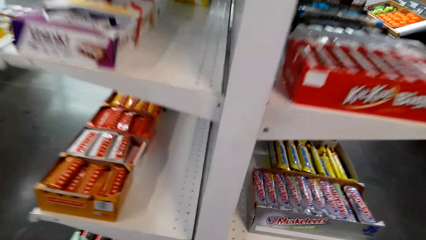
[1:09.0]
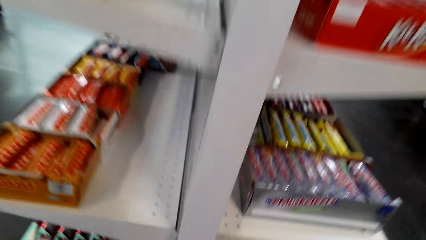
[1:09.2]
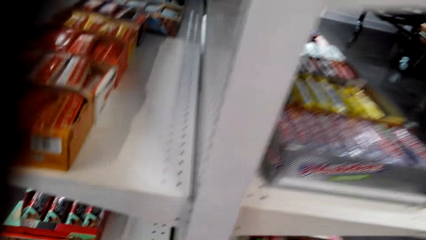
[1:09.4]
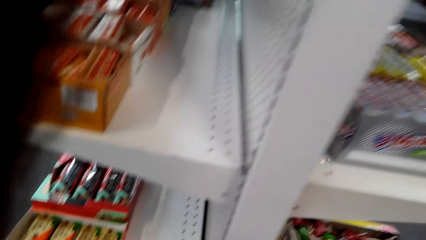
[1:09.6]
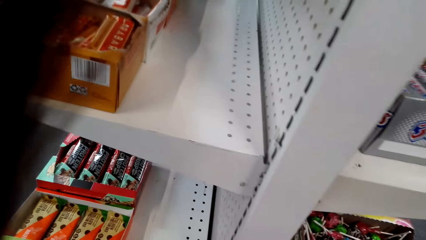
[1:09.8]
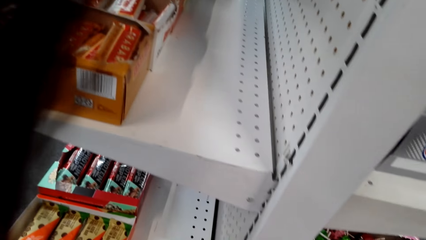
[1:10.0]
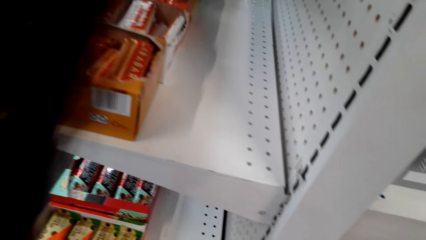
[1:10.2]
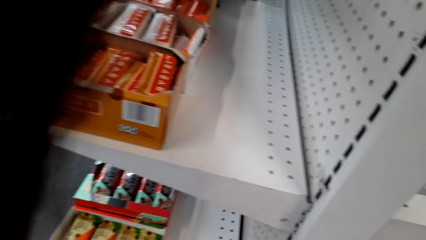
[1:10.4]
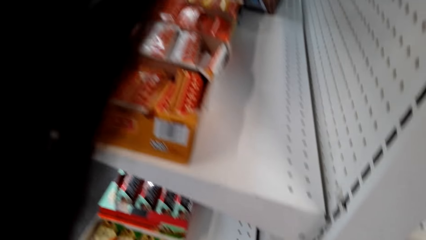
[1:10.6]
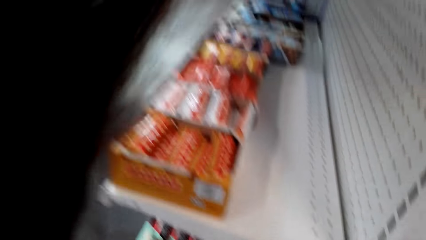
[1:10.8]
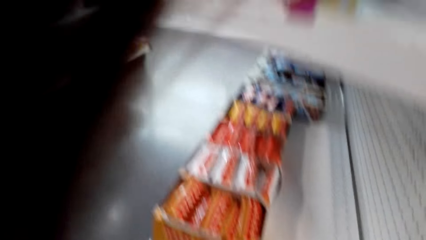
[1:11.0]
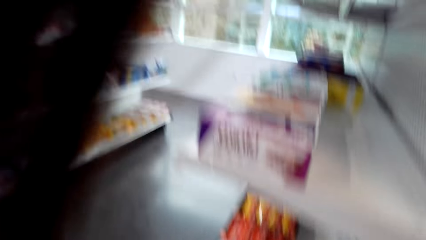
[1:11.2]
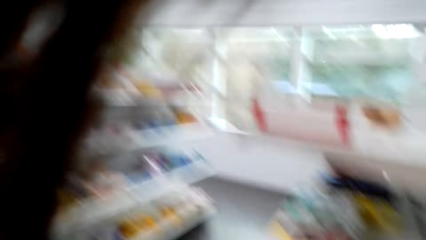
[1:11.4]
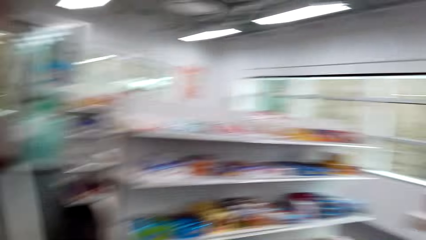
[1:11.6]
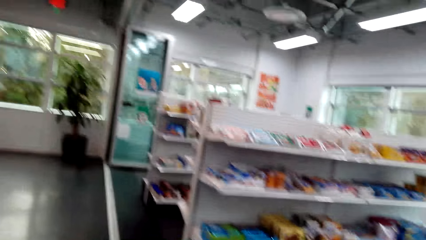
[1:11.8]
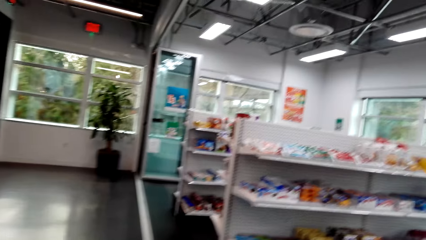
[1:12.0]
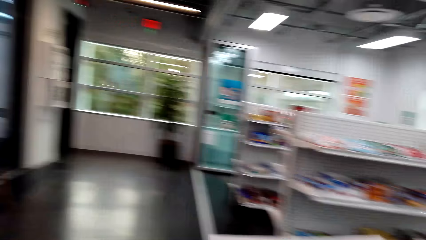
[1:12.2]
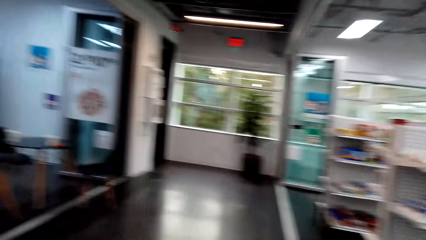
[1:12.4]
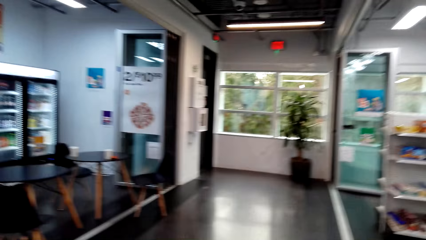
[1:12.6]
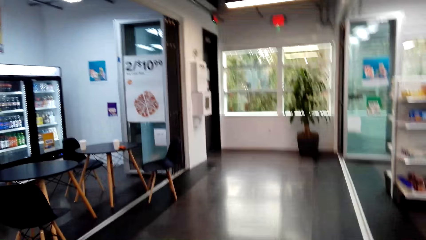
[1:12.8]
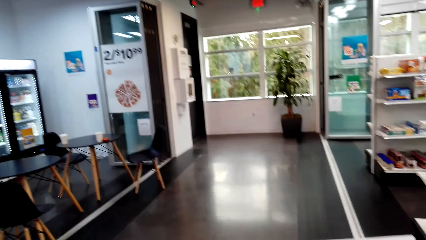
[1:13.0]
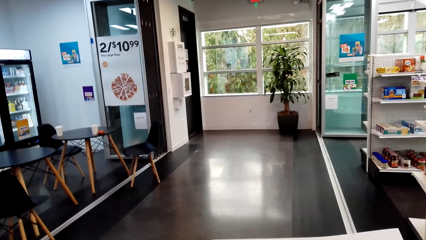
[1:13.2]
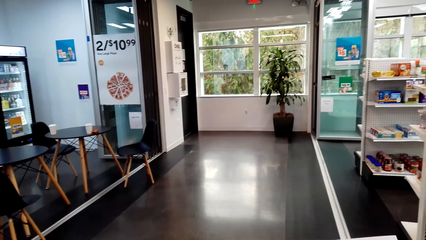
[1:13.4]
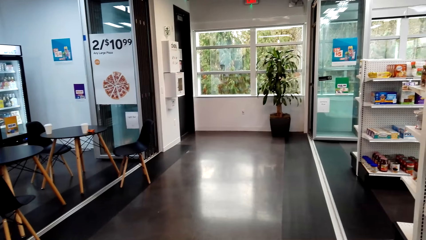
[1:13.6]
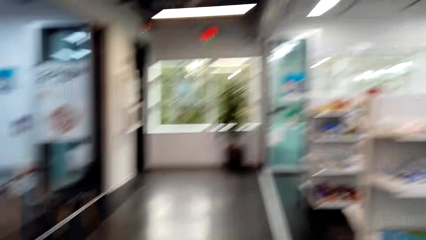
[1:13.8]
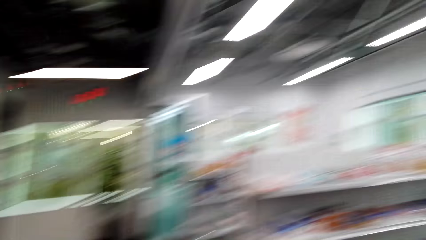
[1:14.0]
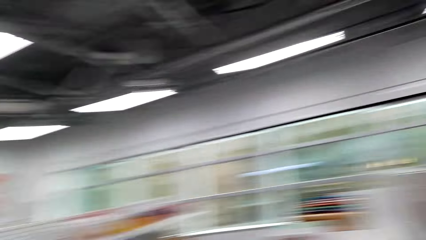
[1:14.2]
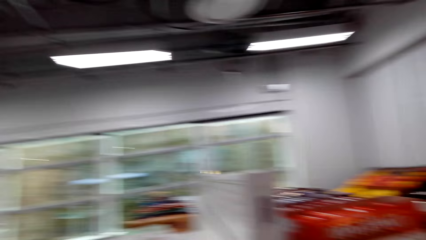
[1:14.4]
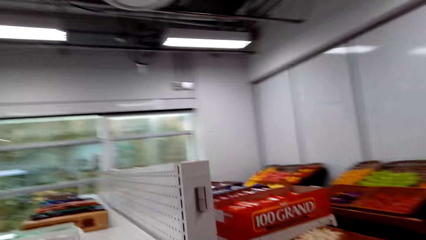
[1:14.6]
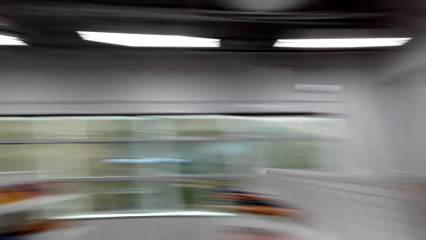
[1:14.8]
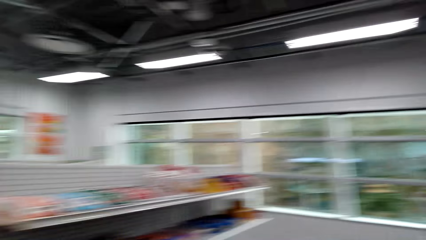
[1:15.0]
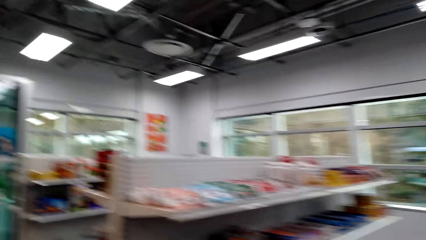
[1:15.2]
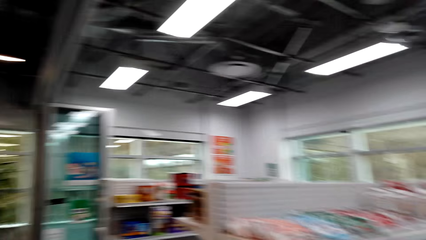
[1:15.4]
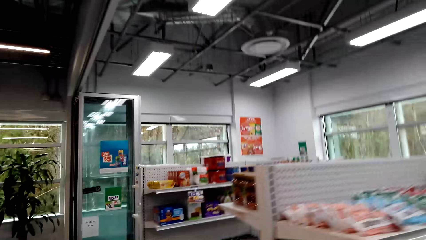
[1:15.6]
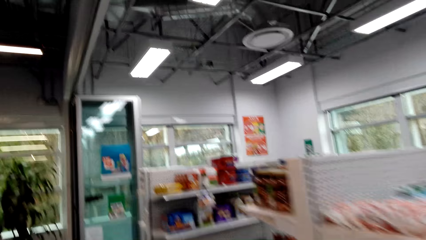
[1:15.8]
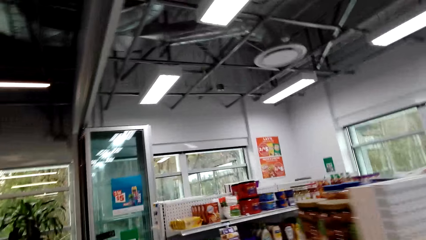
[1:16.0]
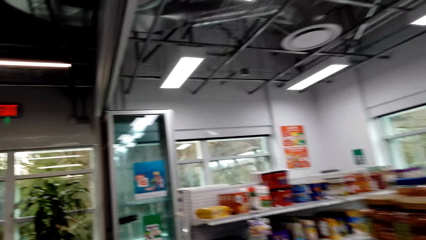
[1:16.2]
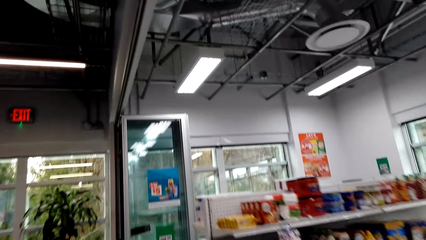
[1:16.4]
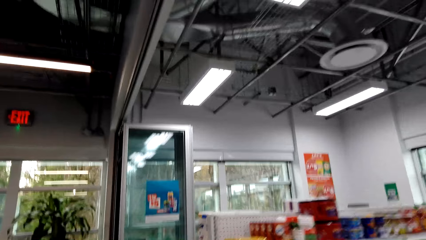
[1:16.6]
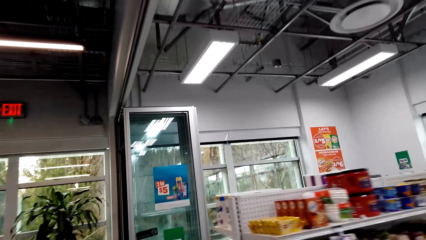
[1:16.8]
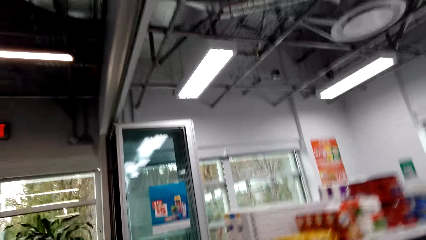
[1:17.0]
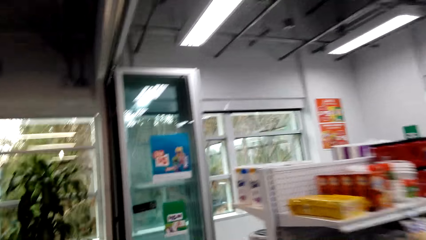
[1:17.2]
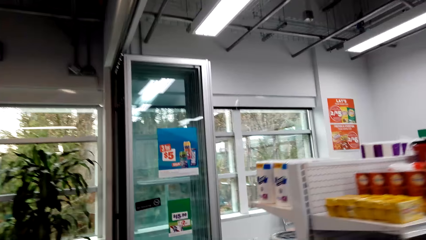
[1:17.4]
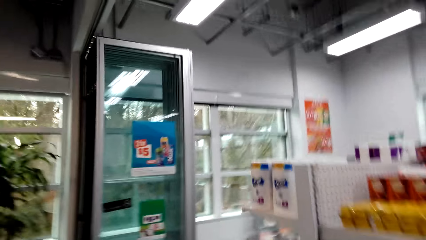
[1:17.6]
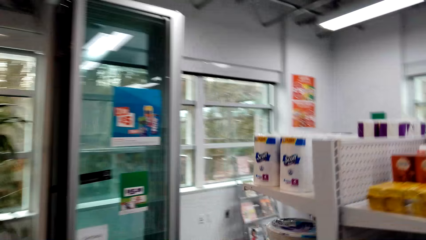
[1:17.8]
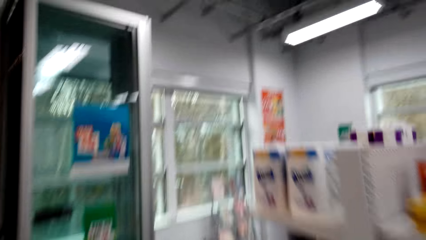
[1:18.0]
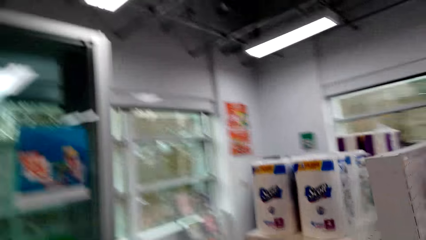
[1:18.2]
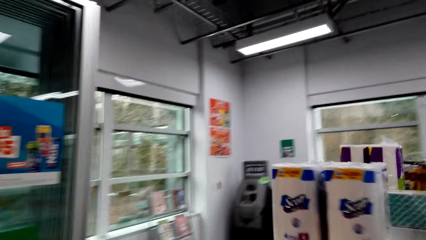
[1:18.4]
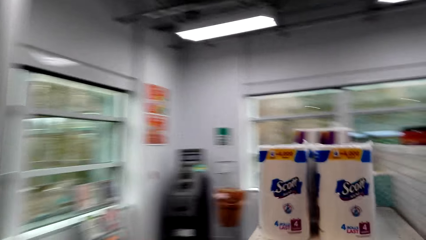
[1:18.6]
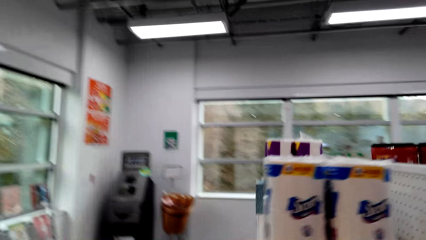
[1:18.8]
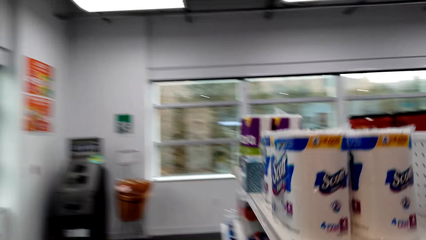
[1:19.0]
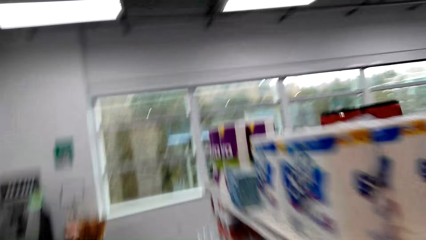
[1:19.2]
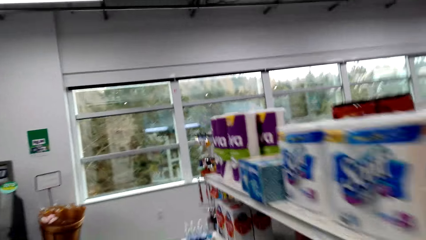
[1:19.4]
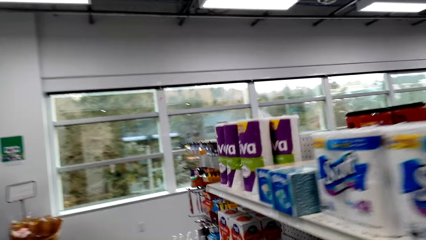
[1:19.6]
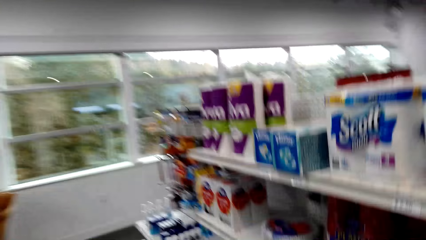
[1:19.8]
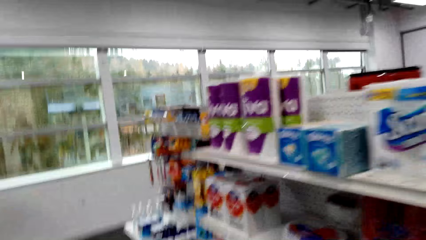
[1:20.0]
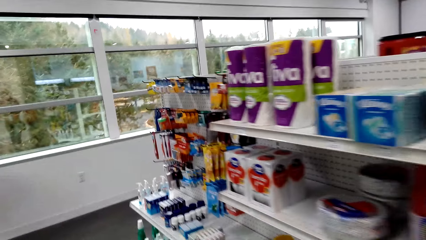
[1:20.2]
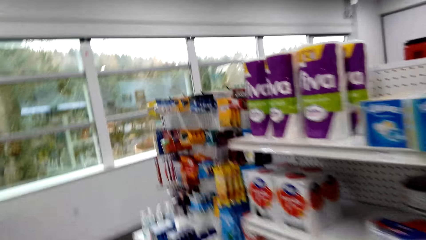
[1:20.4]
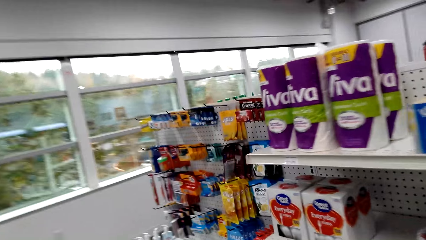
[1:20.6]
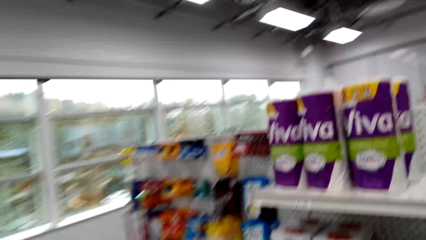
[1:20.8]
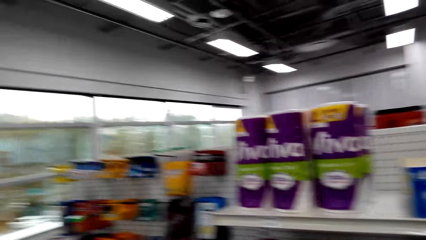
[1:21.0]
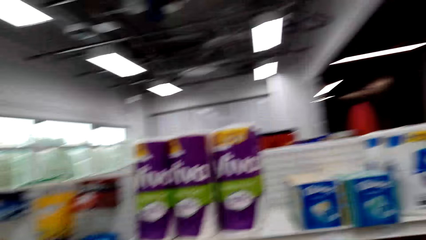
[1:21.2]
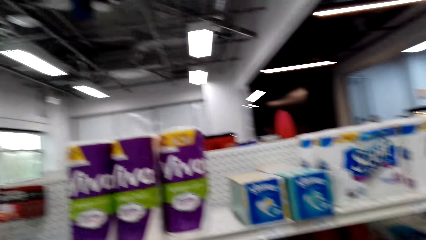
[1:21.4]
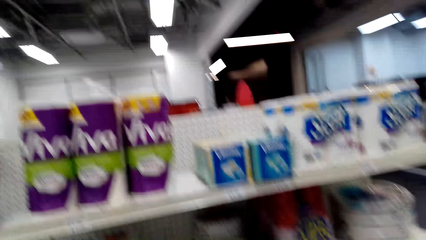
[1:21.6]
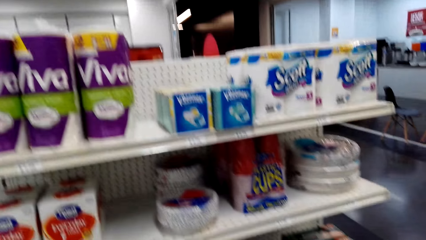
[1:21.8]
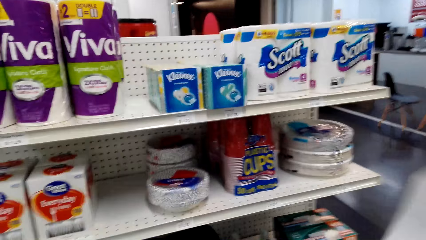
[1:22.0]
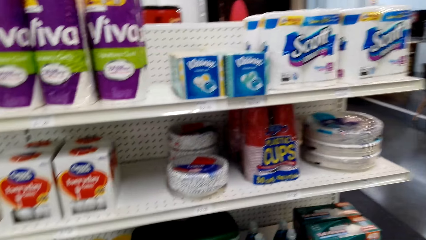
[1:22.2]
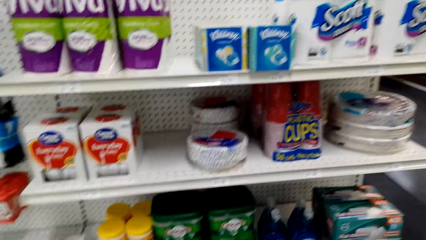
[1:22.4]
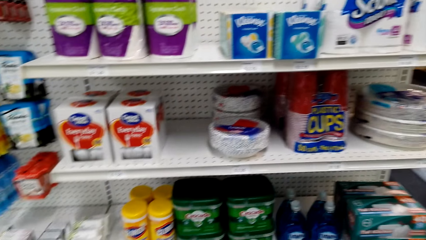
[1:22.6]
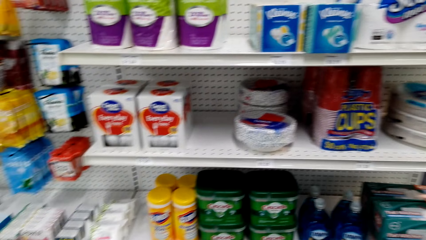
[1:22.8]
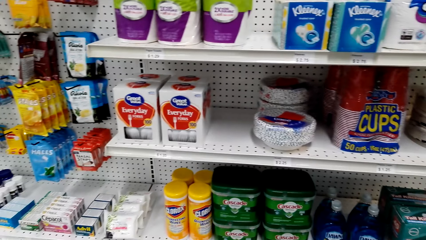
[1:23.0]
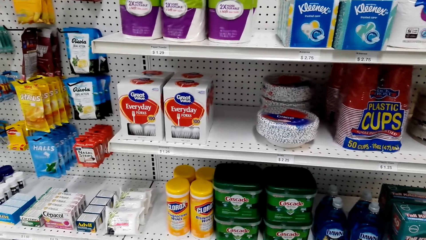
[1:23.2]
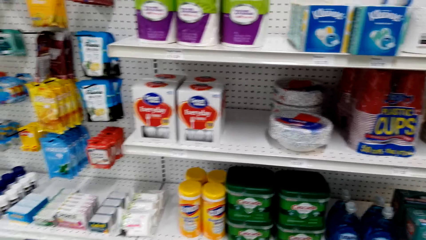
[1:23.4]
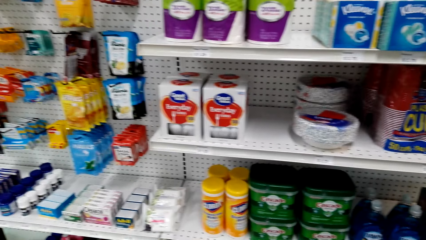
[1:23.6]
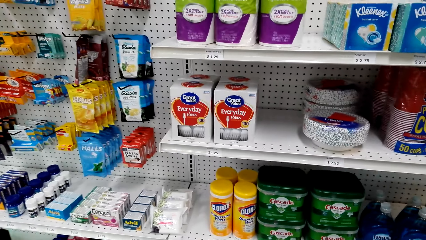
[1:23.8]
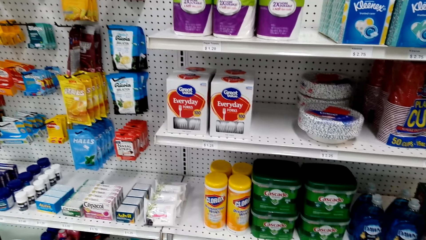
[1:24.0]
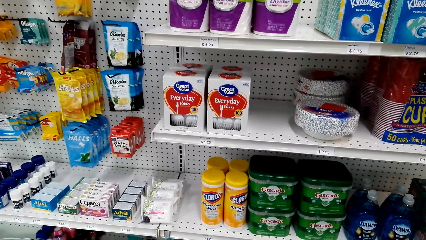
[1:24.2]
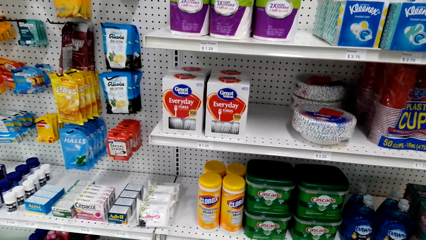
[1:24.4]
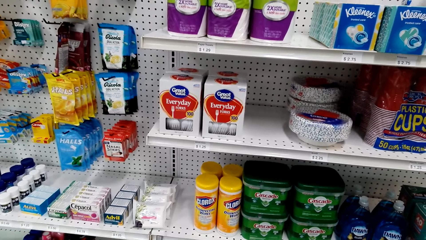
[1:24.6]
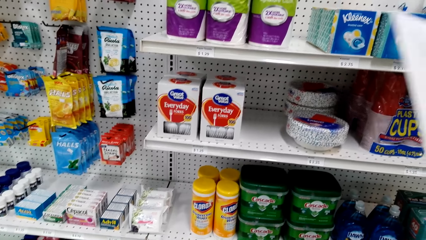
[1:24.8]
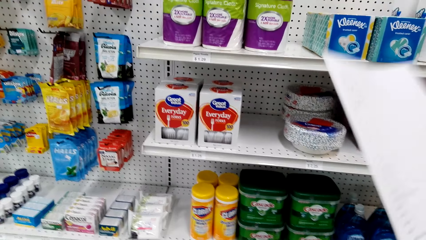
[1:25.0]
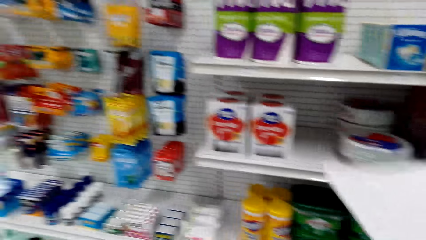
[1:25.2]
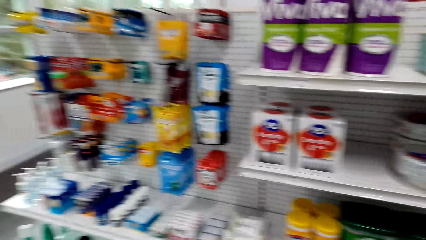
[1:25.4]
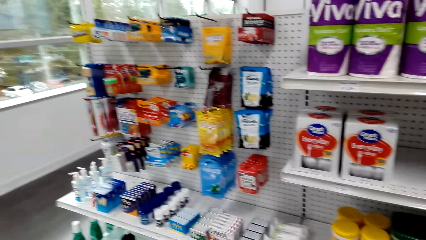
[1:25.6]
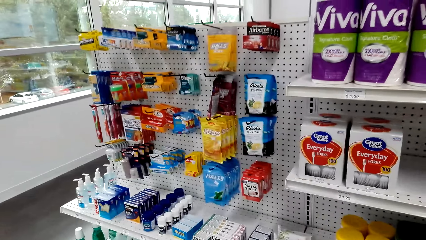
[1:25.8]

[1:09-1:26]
The camera wearer looks at the products on the shelf. They pick up a shopping basket. They walk around the store.
